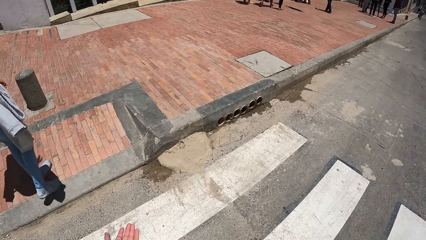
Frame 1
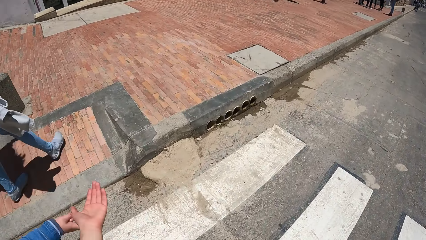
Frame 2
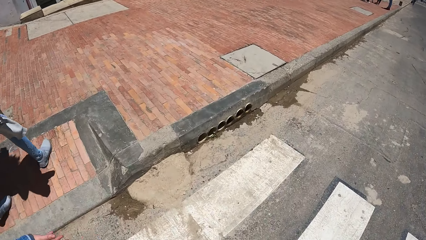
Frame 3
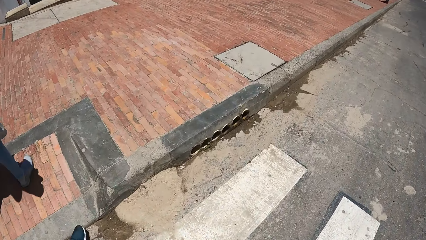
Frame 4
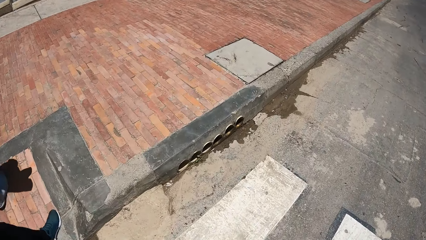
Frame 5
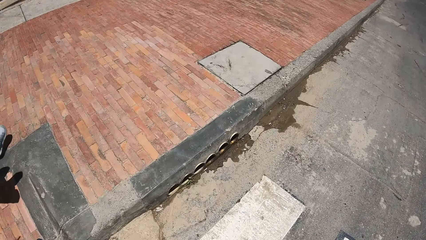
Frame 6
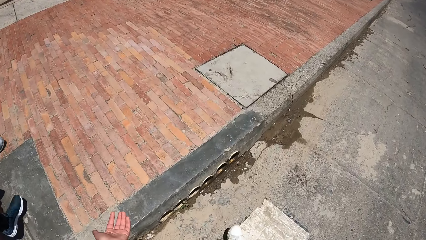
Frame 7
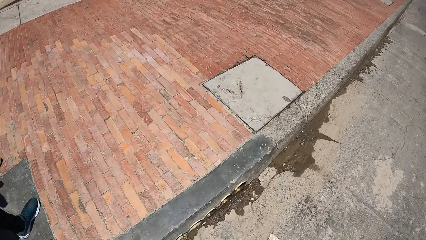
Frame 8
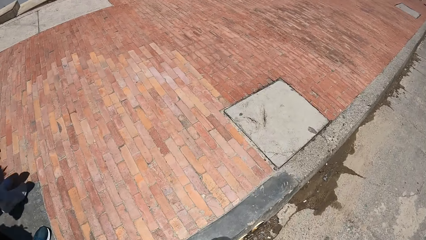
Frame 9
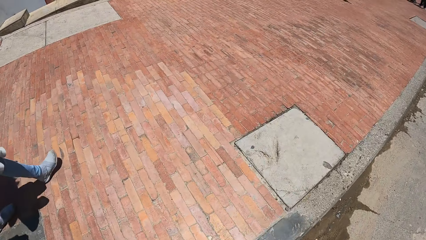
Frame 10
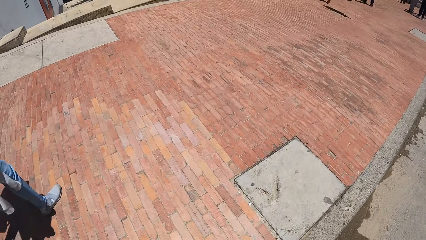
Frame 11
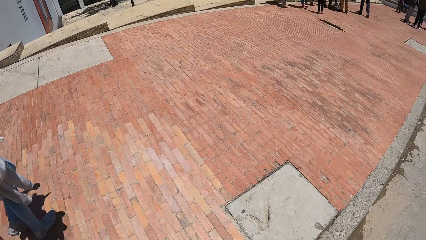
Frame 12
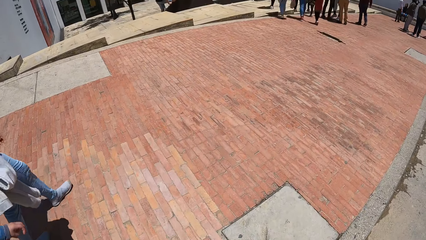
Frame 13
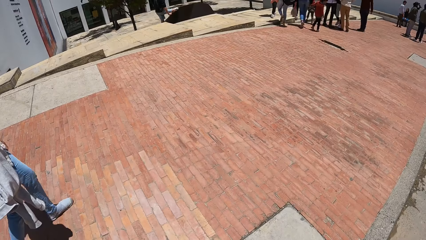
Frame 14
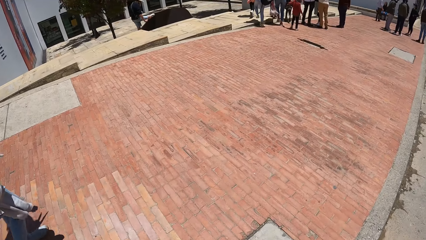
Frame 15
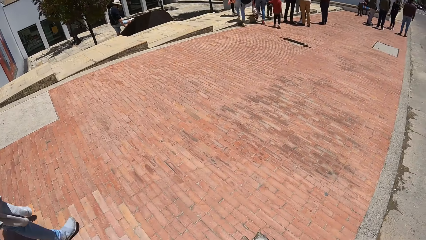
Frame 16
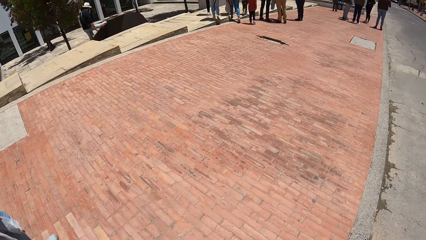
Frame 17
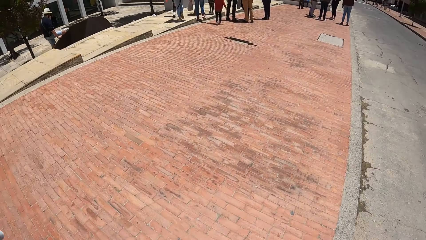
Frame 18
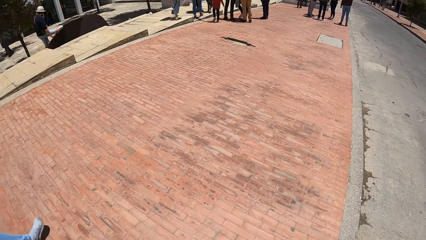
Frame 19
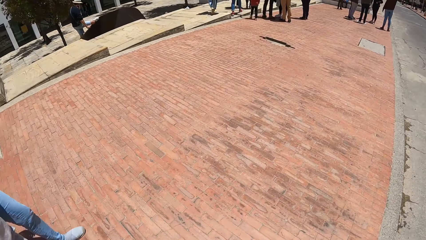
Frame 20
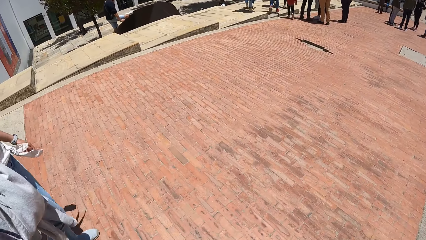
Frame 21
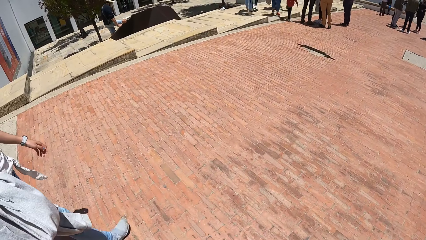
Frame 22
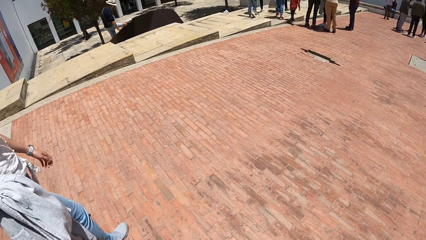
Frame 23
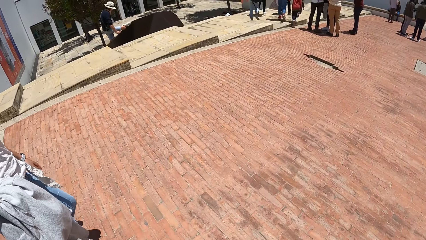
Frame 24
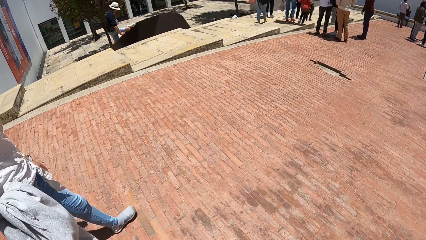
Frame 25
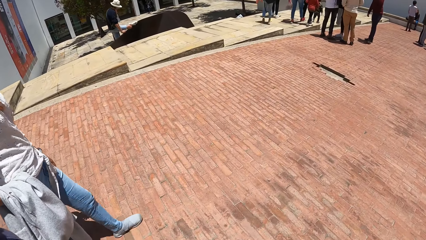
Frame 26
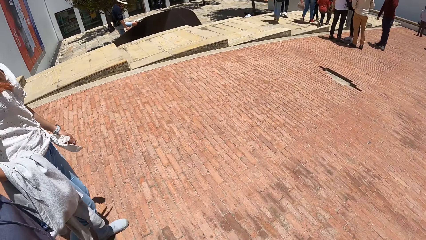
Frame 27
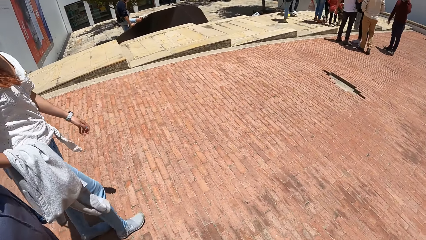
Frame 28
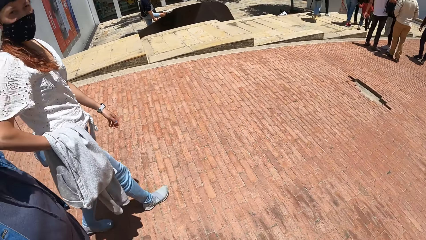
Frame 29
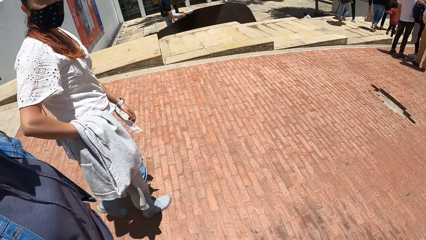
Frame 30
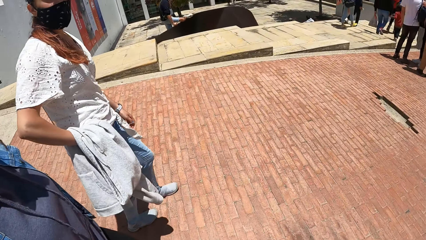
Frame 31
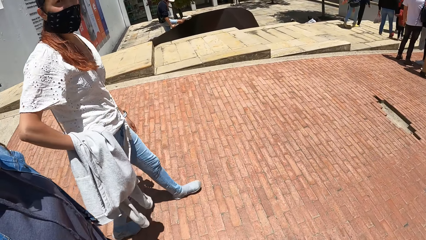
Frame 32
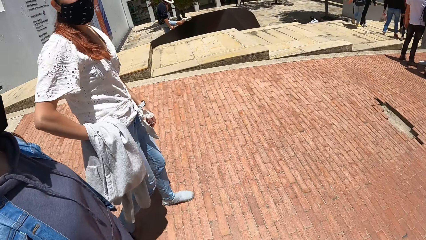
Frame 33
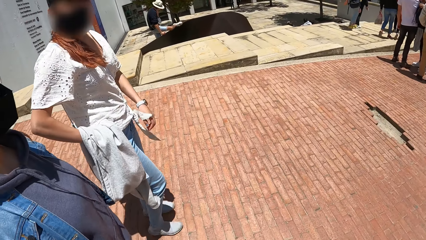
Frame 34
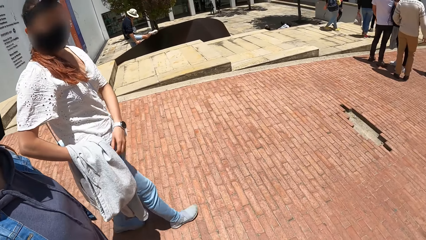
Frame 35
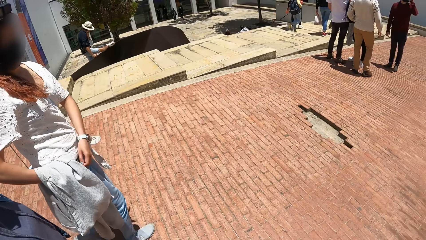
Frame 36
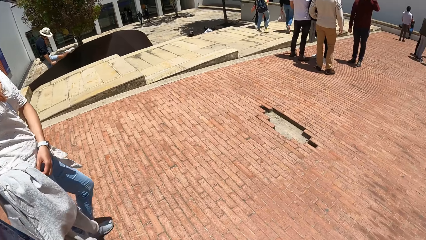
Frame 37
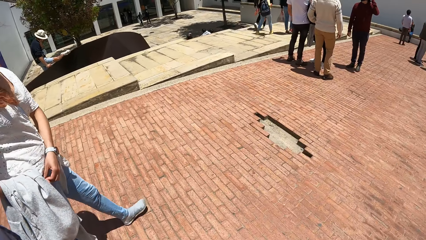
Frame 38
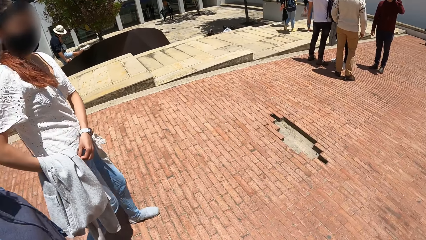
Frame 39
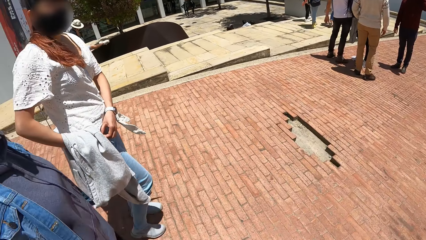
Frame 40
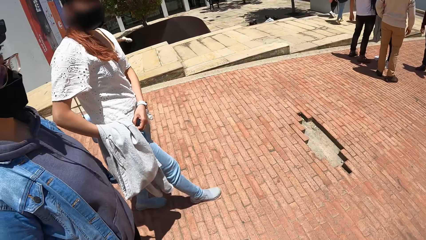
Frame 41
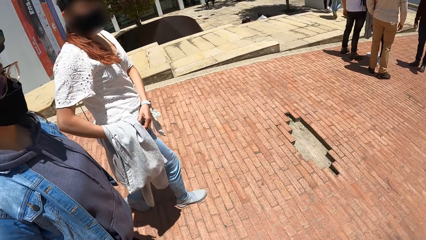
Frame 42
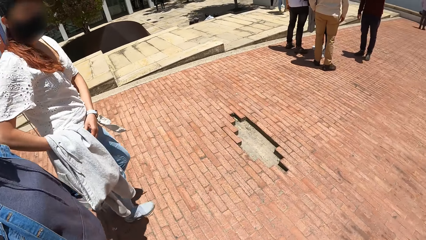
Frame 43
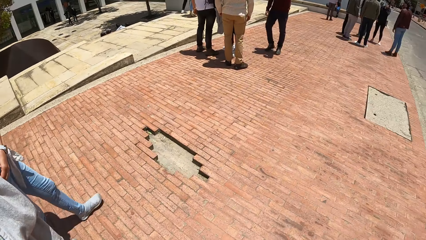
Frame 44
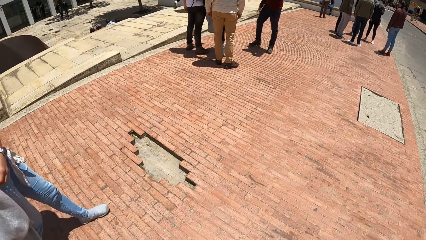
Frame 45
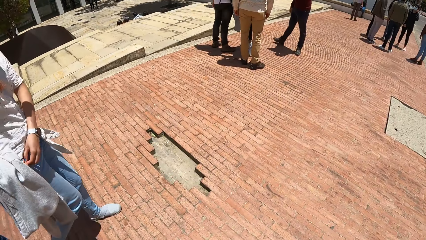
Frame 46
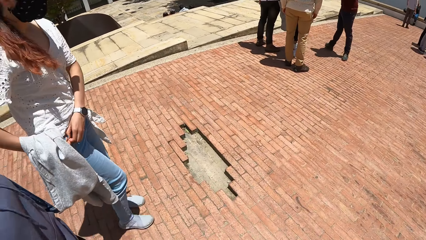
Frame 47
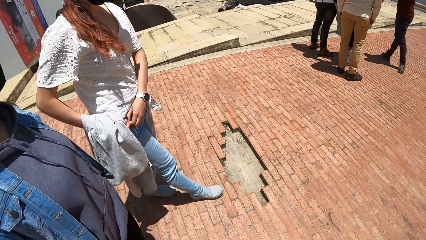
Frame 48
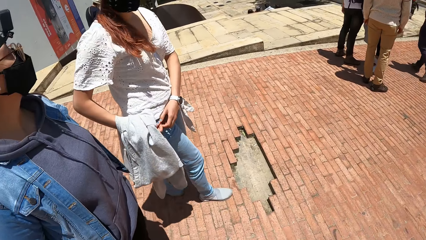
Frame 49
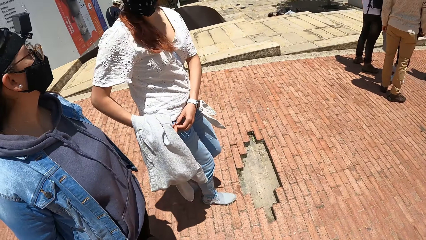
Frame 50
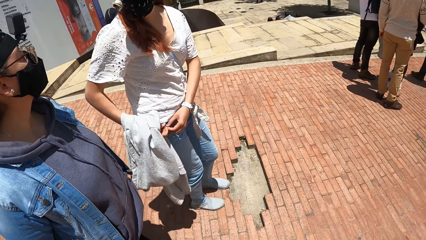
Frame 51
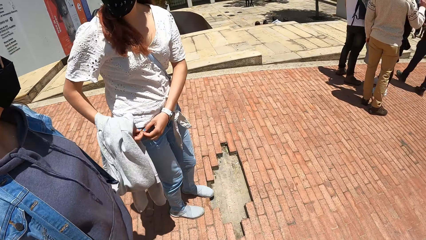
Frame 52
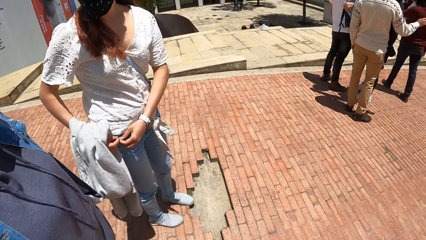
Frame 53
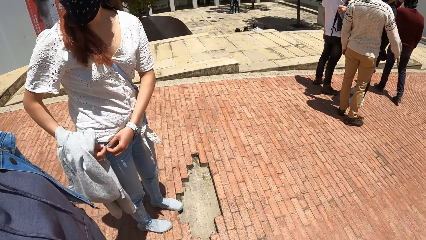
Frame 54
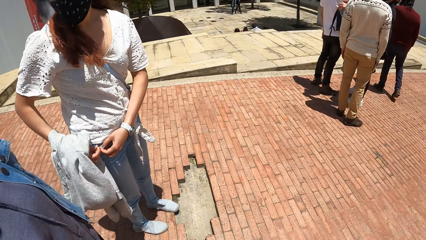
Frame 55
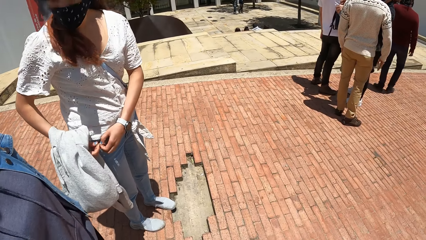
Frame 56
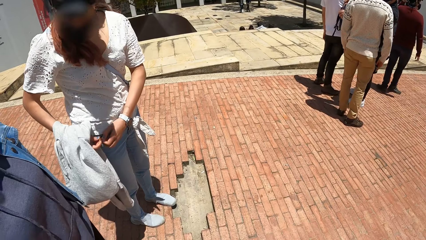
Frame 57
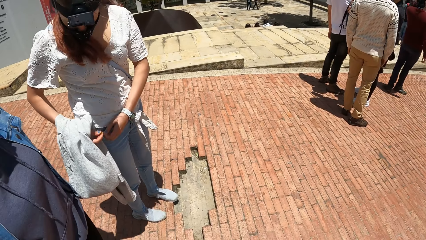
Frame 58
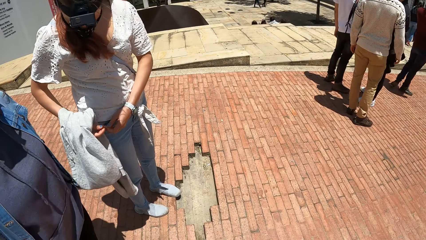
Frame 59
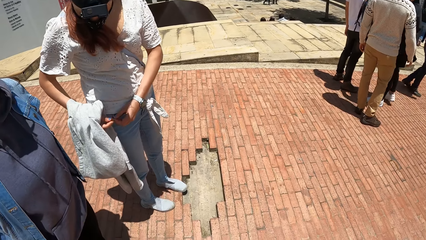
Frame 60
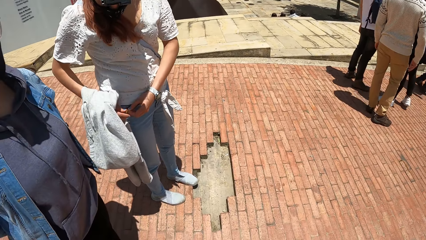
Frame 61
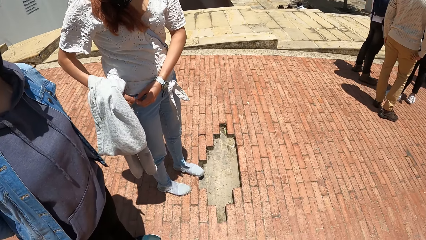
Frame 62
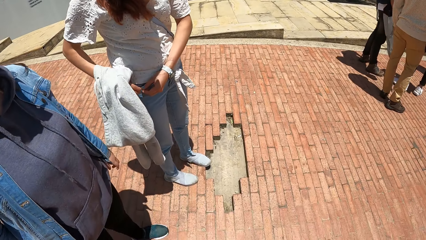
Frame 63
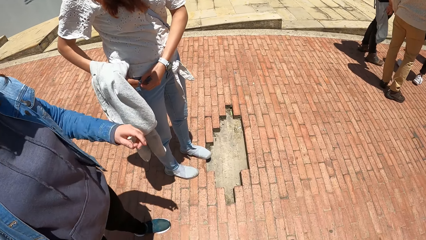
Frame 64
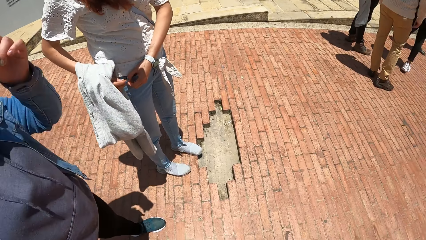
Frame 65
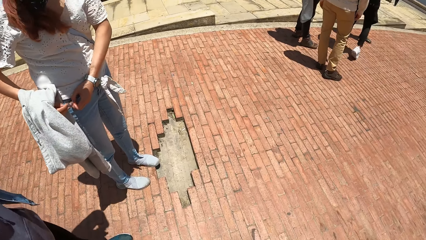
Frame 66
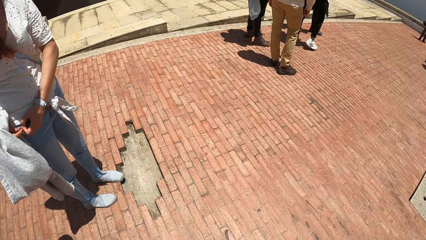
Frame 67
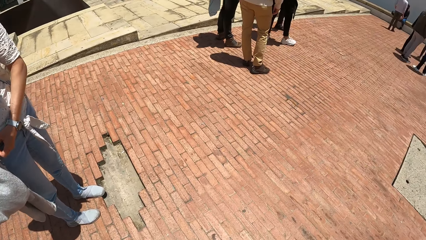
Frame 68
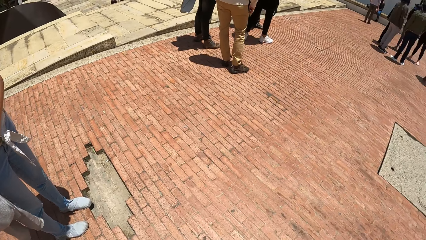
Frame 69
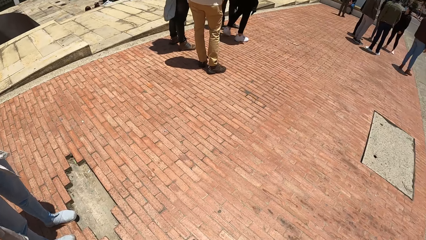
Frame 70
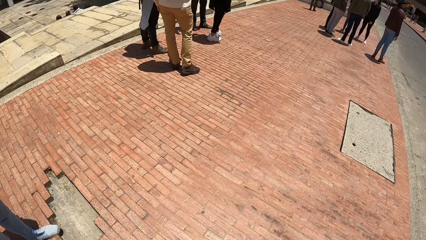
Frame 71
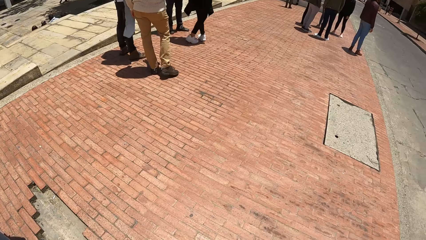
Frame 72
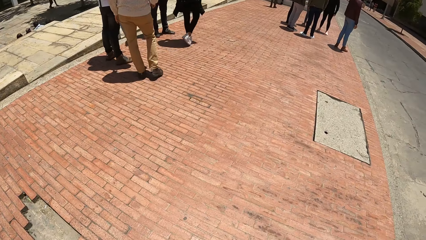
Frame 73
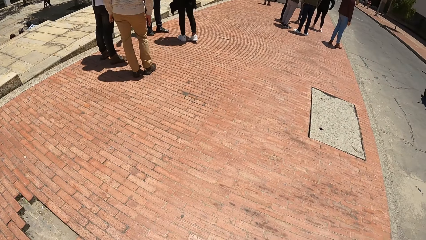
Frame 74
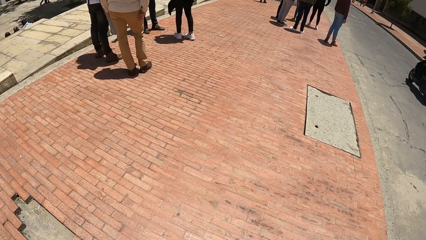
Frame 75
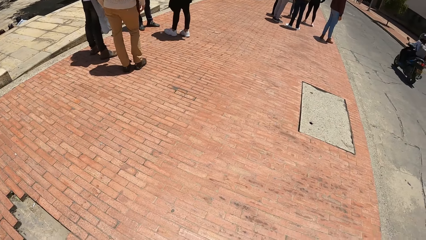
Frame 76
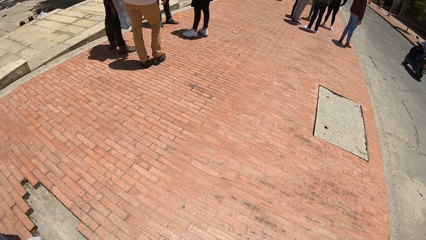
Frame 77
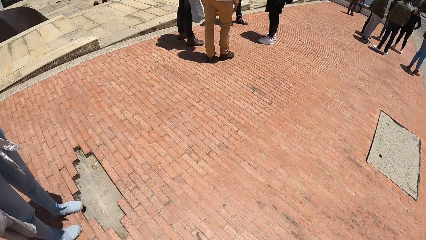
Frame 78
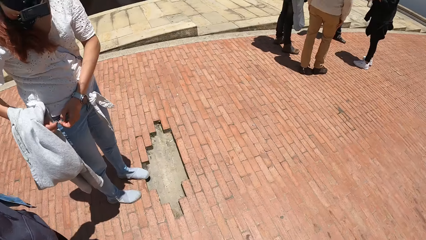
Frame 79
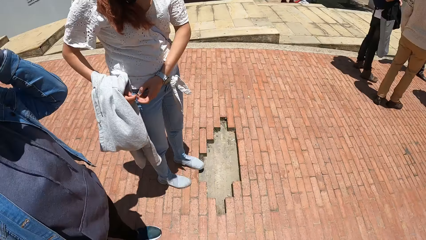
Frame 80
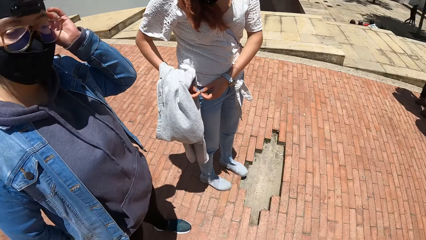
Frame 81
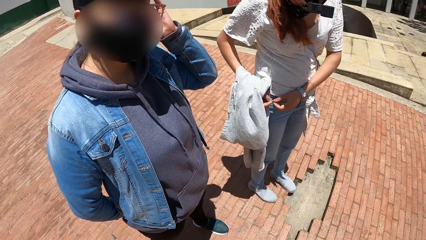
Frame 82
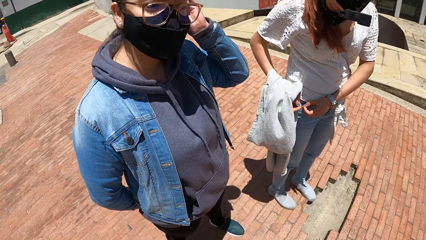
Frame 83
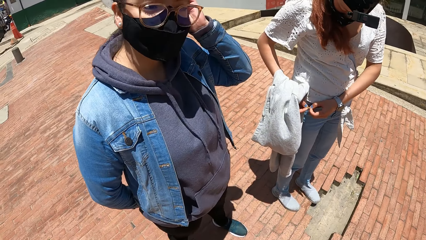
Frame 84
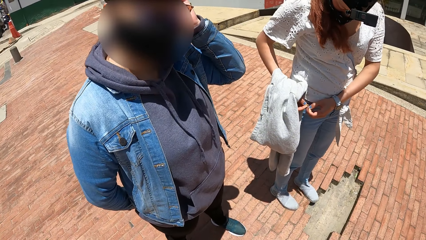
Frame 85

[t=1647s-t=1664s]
The camera wearer walks on a sidewalk. They interact with a woman and another woman. The other woman removes an earring from her pocket with both hands. A black motorcycle drives past the camera wearer.
